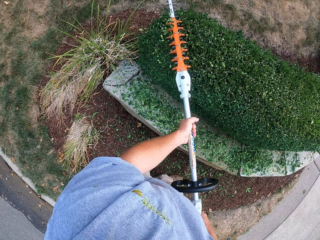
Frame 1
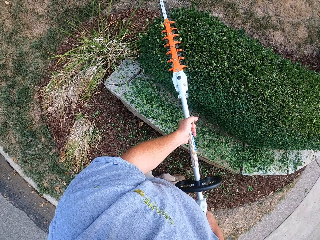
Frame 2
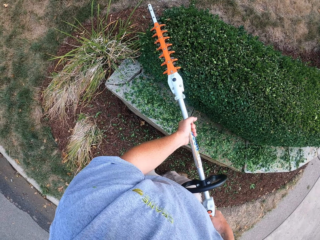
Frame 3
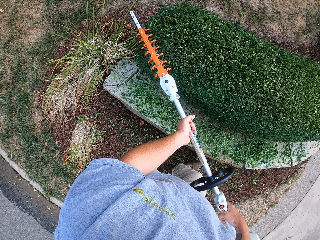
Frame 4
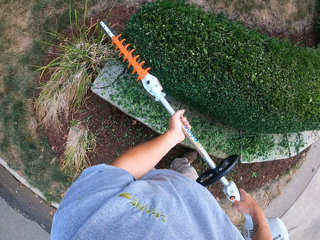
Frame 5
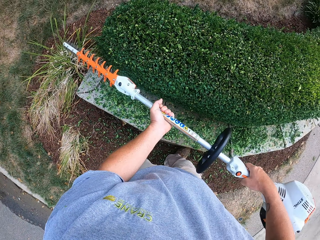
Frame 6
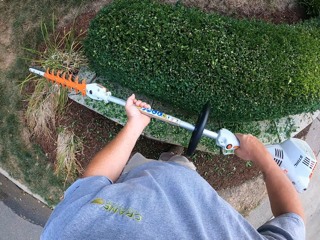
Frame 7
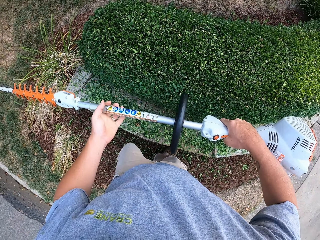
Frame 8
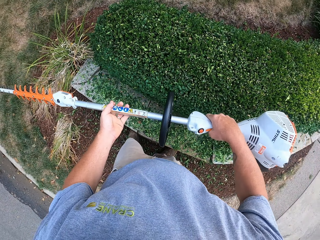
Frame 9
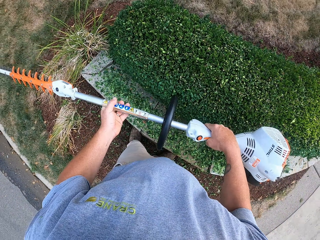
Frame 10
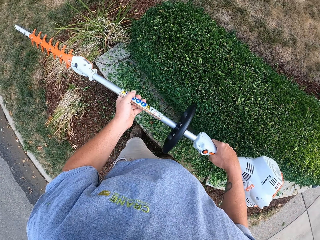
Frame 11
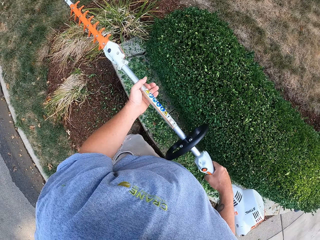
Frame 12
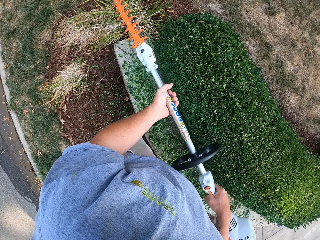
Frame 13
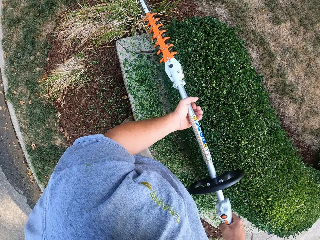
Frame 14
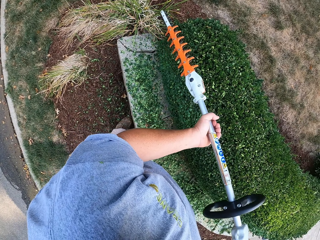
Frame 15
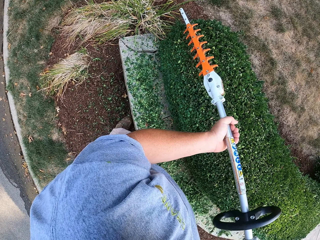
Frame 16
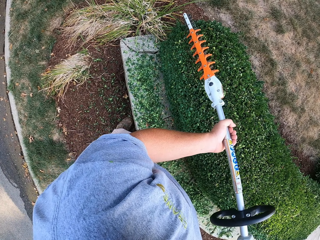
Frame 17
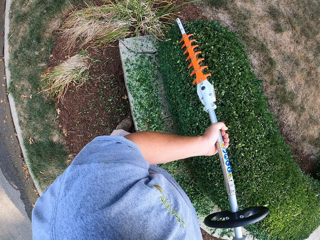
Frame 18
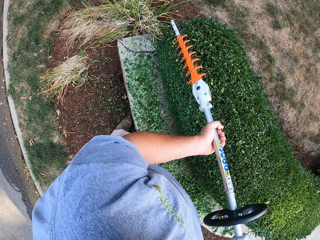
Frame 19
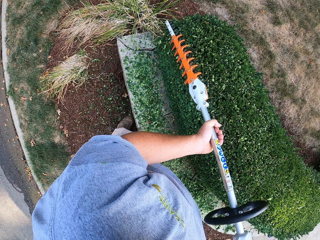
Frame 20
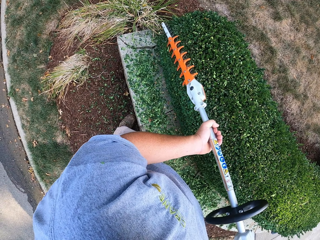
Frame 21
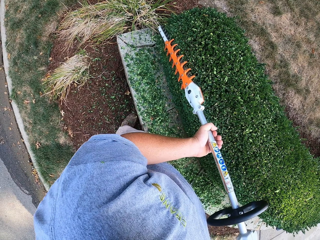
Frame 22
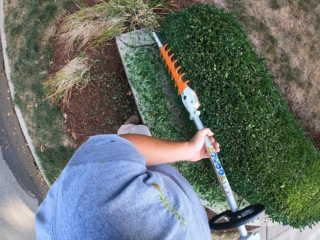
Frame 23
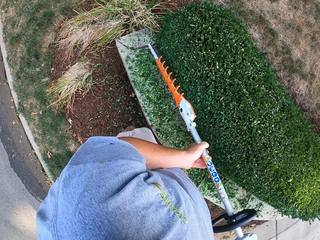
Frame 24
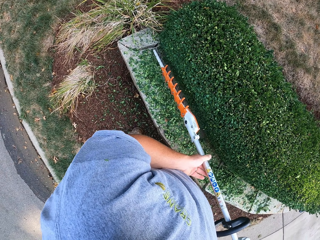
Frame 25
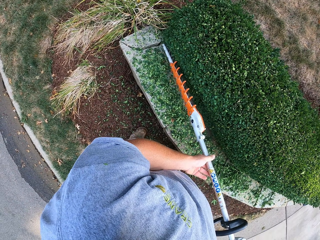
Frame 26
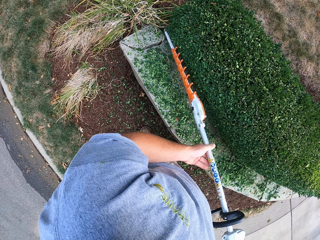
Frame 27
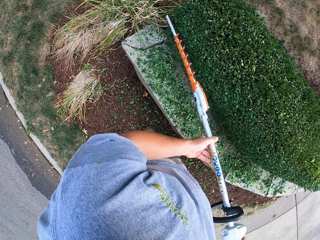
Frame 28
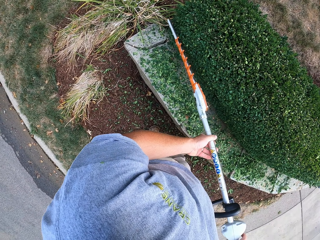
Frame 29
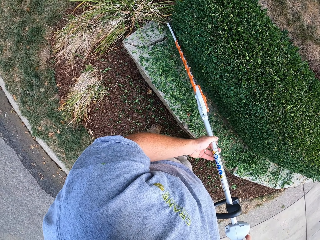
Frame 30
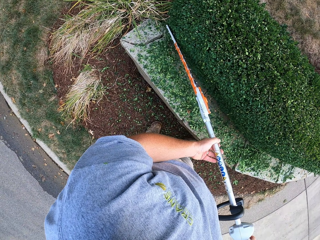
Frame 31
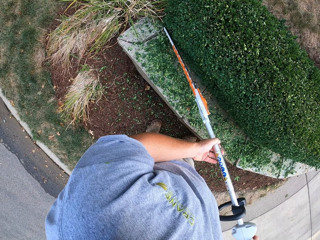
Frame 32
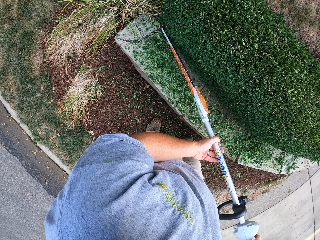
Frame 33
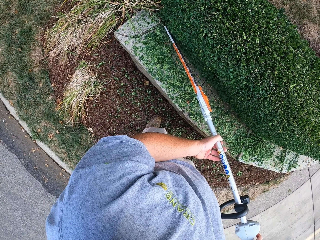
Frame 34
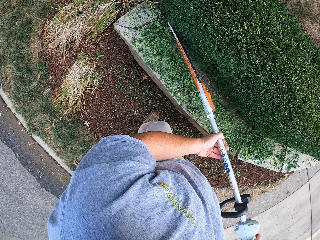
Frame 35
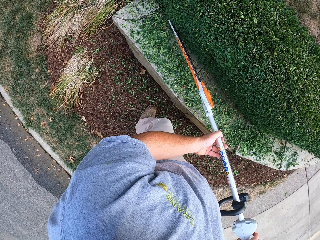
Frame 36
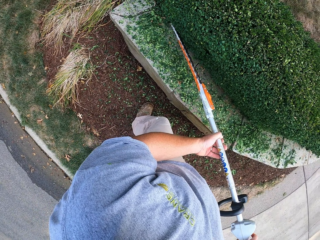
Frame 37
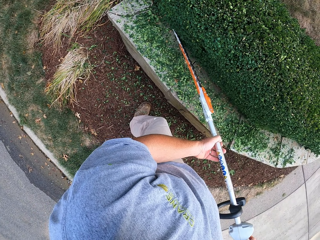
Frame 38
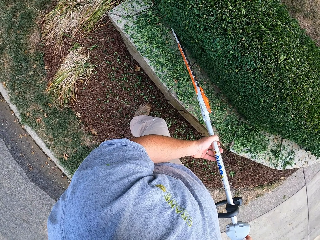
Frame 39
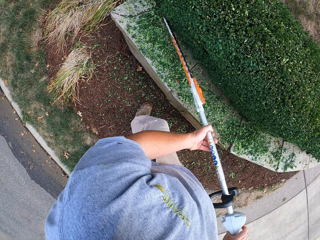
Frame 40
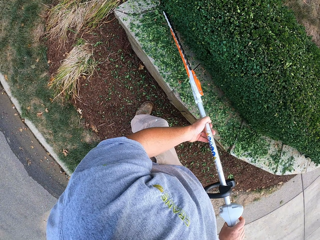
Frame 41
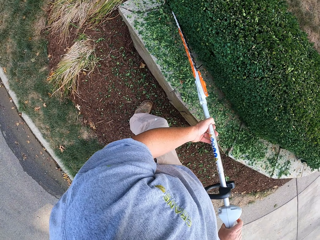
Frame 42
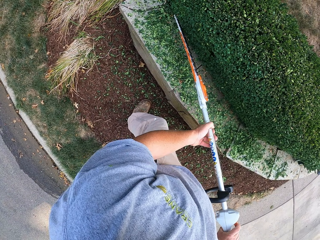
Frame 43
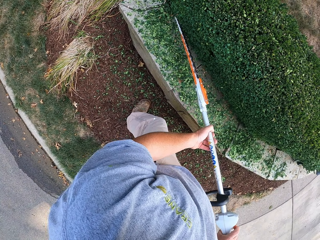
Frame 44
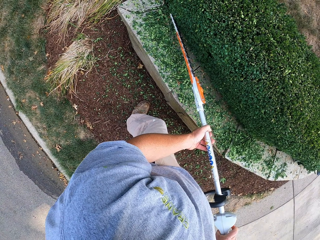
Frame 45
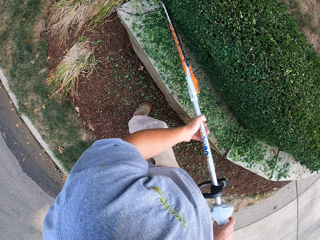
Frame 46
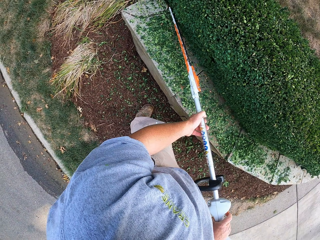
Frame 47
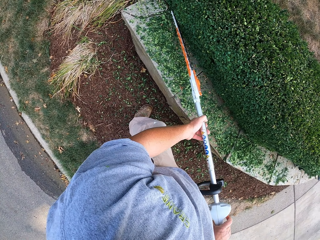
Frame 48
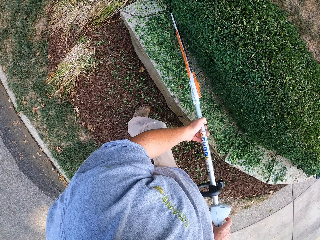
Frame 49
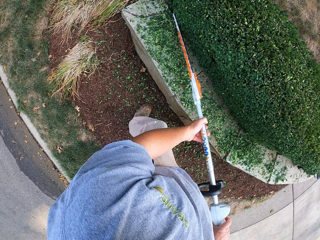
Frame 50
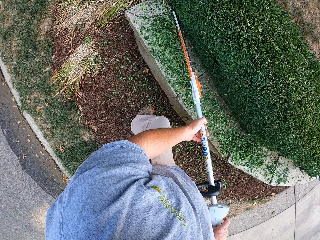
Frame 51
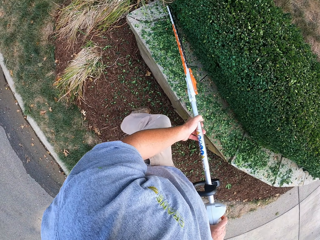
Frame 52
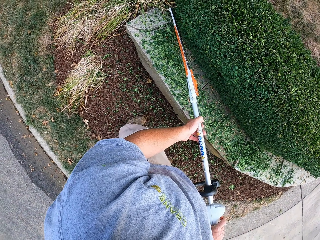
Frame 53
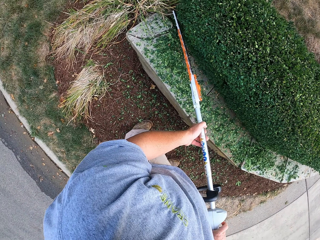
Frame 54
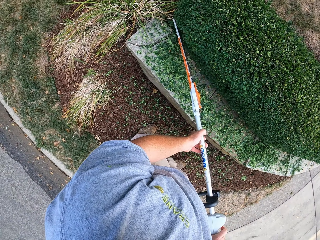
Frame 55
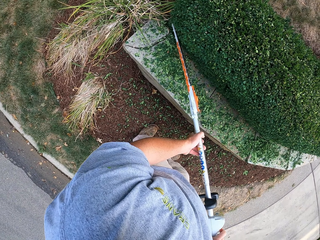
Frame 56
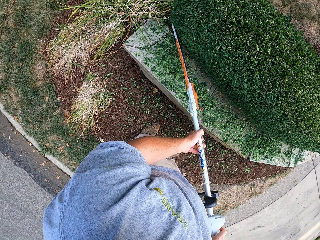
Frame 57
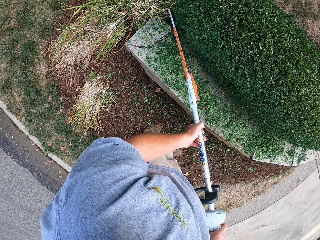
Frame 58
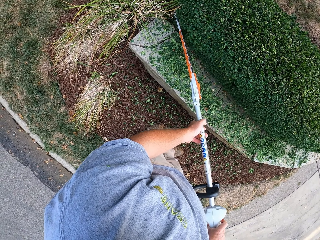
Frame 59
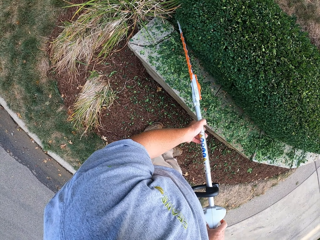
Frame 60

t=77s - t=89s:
The camera wearer positions the trimmer in their hands. They hold the hedge trimmer. They trim flowers on the flowerbed with the hedge trimmer. They trim the grass.

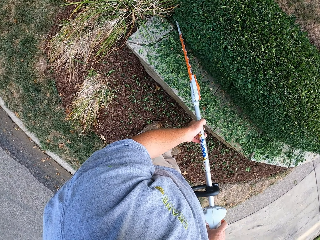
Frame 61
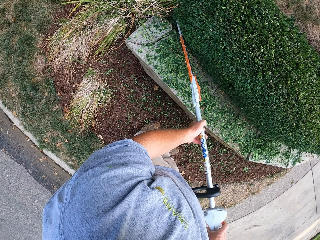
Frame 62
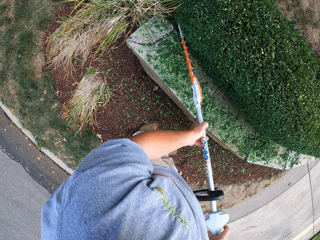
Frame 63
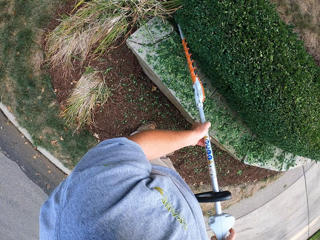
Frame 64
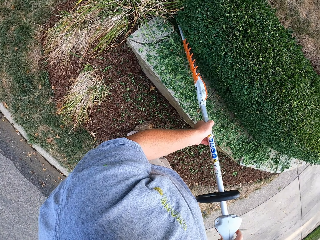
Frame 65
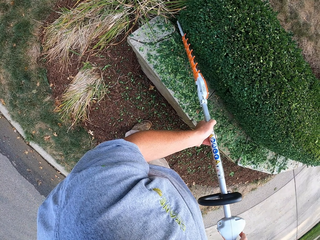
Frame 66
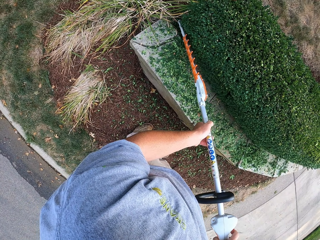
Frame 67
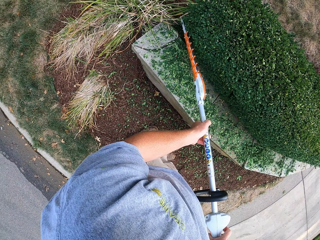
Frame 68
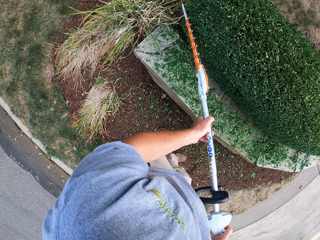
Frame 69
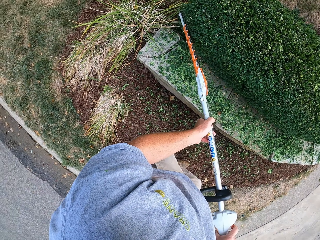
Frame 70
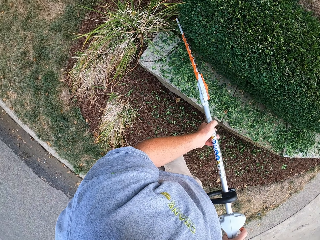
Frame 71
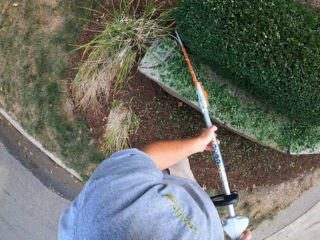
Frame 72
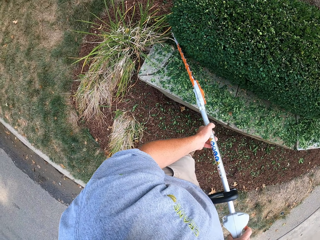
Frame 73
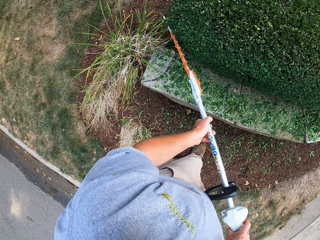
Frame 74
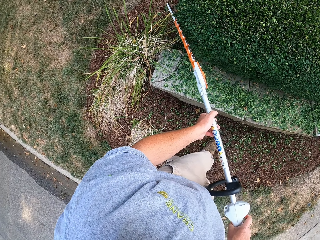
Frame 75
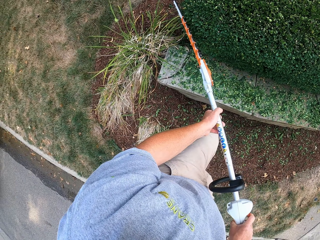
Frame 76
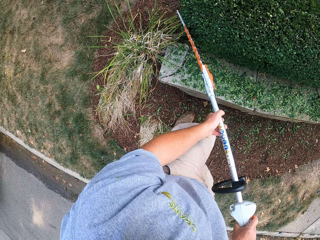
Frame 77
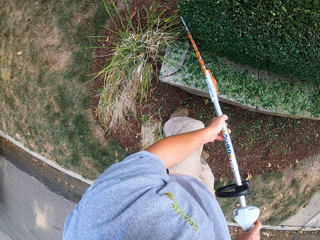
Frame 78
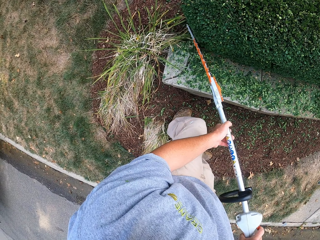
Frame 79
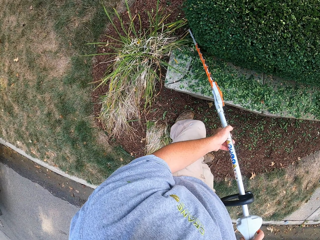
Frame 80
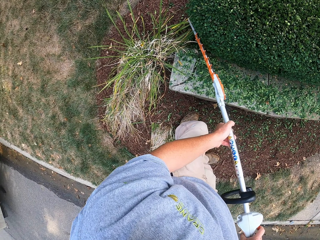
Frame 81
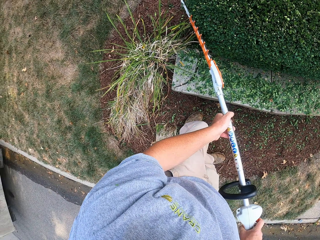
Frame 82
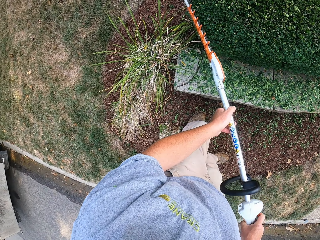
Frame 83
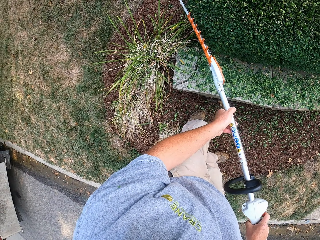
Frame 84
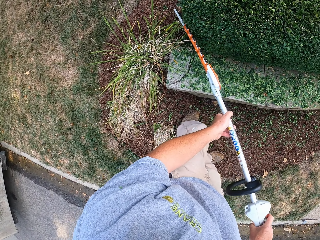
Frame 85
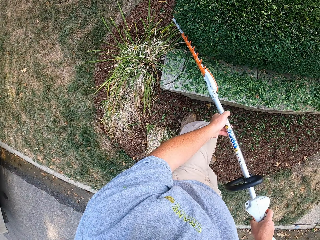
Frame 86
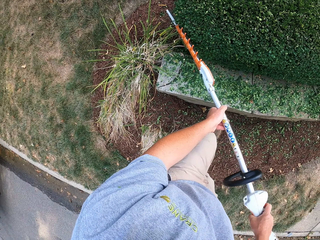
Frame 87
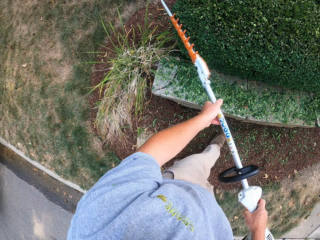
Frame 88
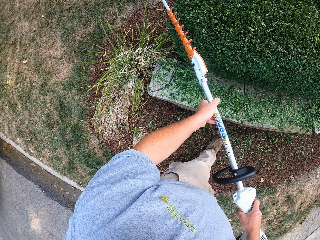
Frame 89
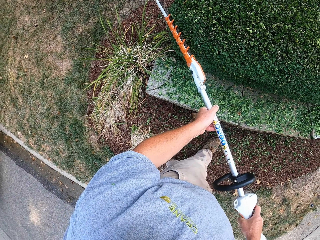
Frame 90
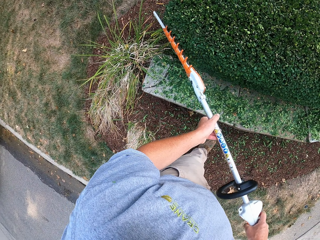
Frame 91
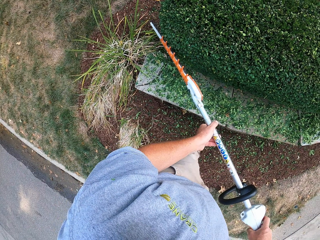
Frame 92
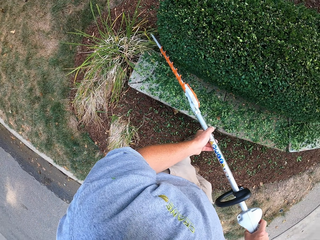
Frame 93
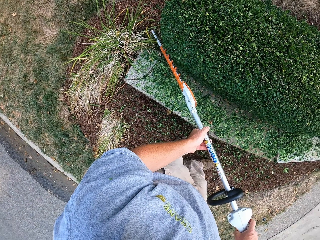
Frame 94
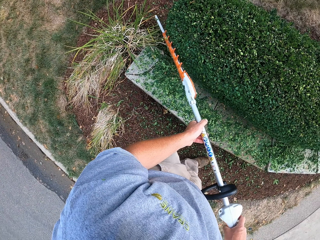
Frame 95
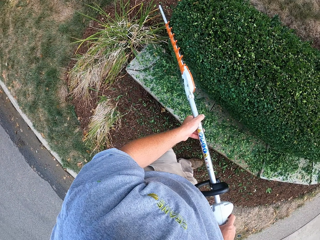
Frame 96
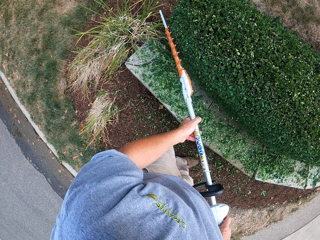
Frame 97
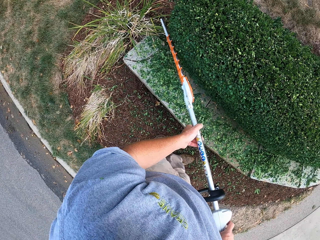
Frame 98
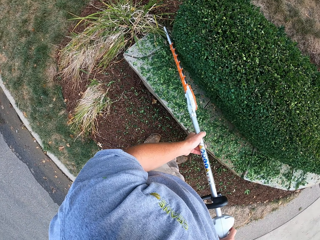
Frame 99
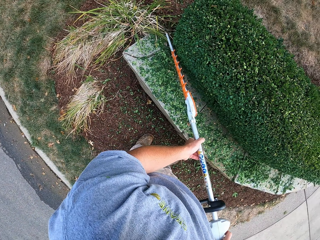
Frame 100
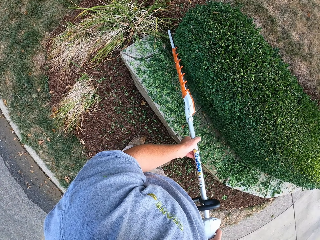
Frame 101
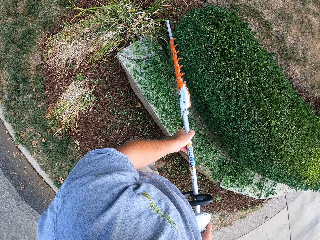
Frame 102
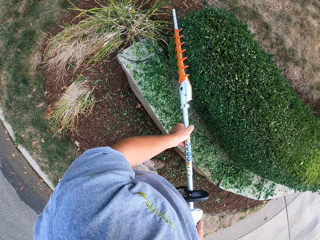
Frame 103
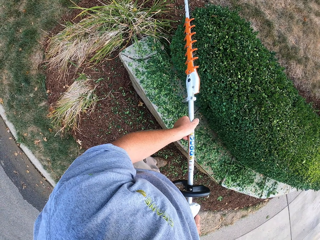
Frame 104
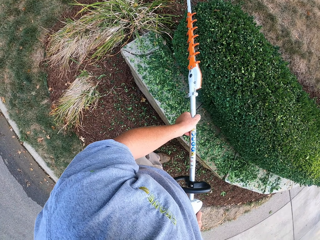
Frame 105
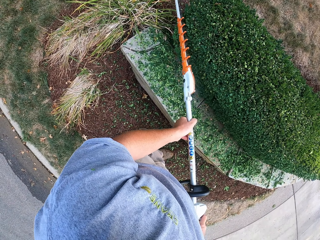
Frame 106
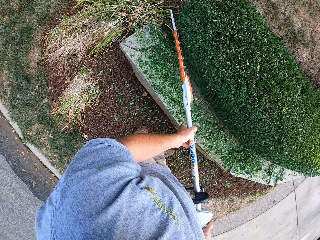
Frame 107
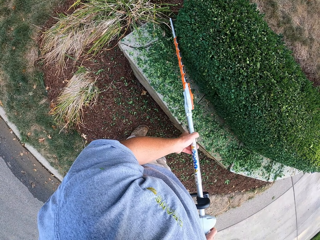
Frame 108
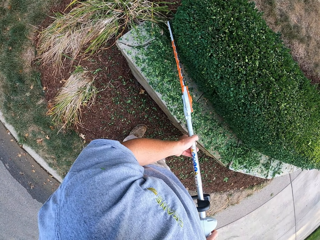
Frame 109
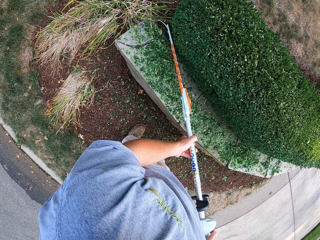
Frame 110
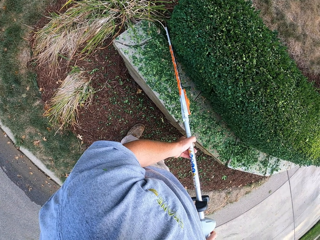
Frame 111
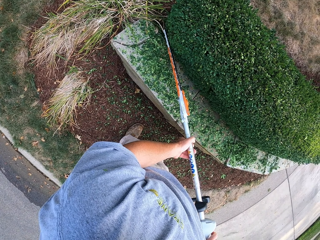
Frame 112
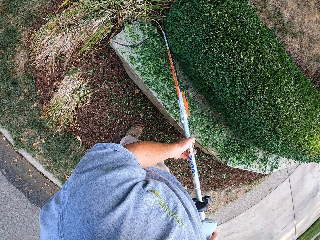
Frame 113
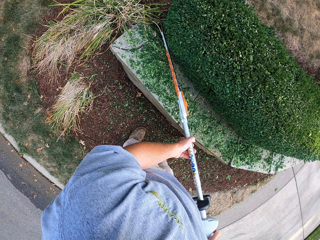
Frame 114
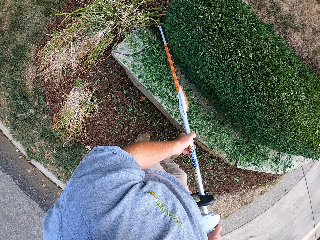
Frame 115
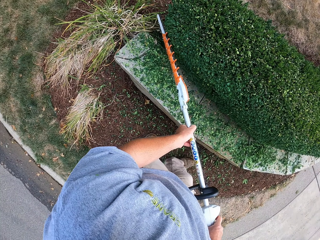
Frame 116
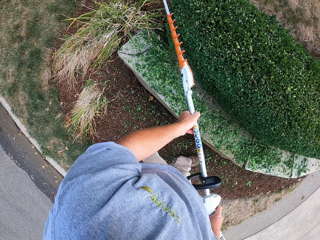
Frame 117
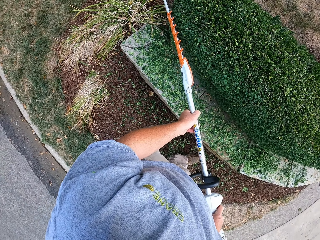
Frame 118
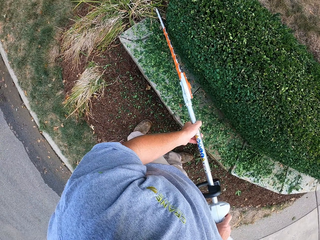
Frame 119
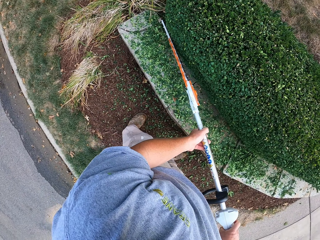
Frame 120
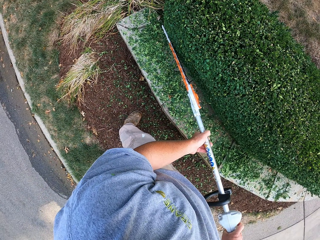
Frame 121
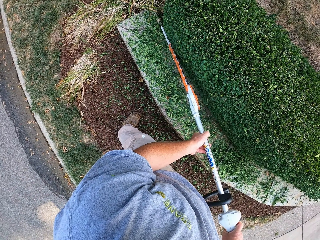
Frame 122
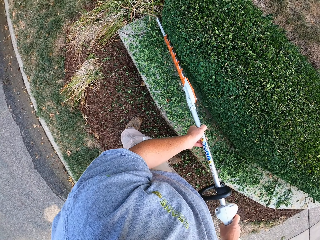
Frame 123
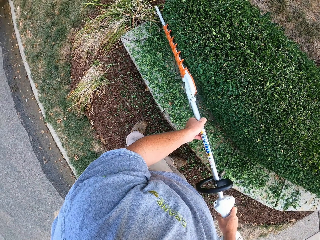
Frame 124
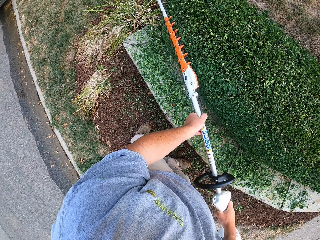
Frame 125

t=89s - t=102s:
The camera wearer walks while trimming.
